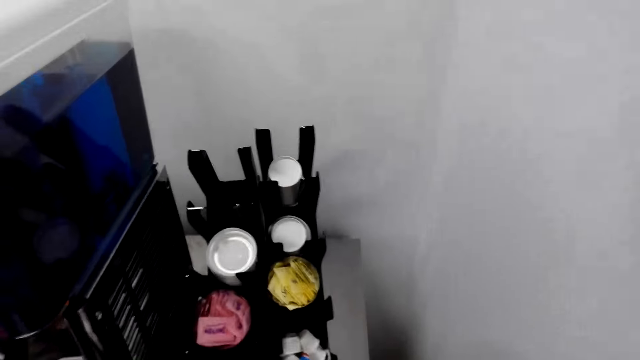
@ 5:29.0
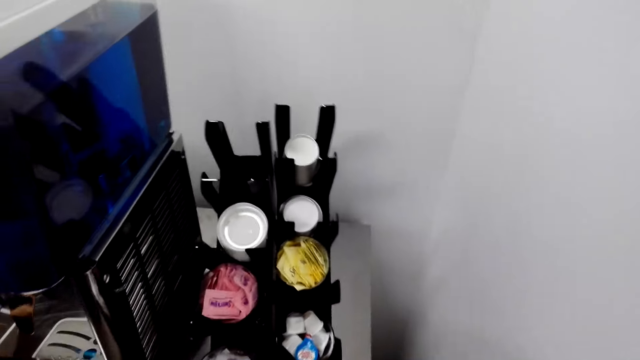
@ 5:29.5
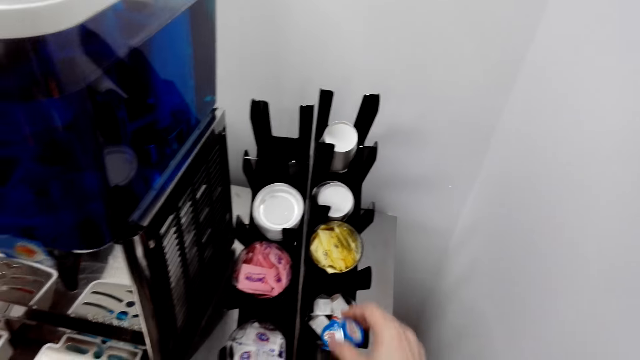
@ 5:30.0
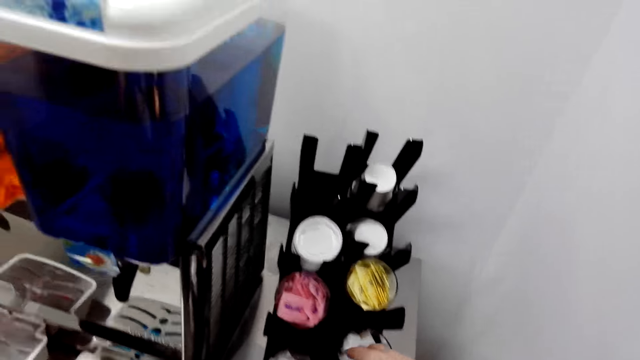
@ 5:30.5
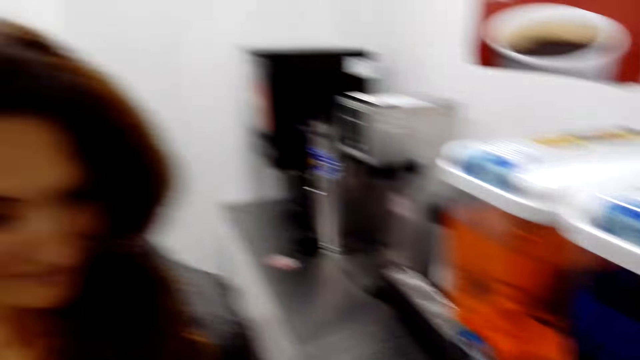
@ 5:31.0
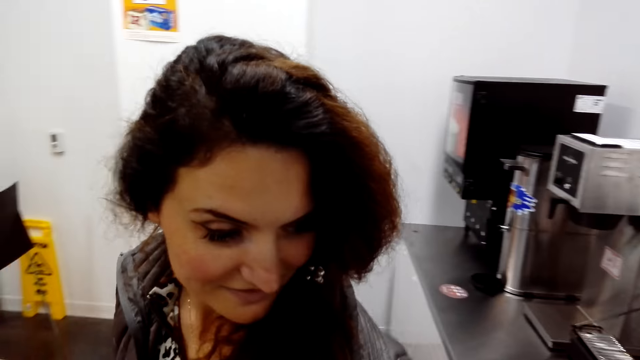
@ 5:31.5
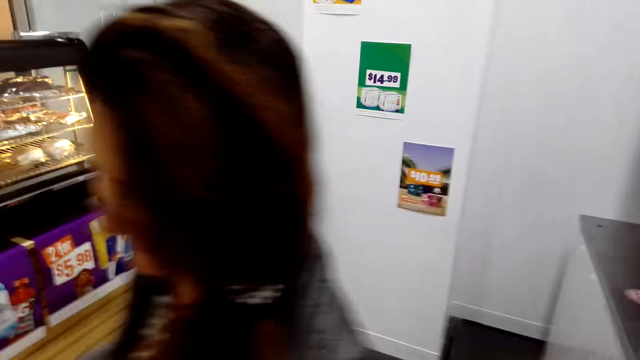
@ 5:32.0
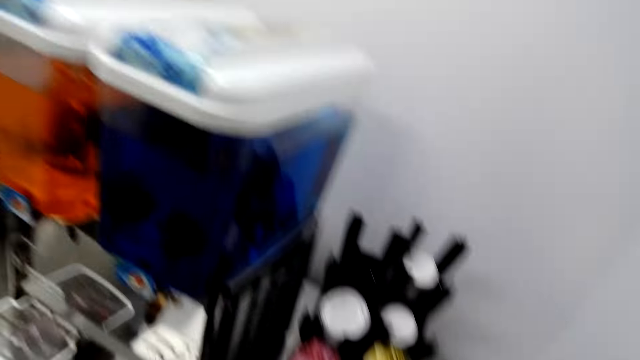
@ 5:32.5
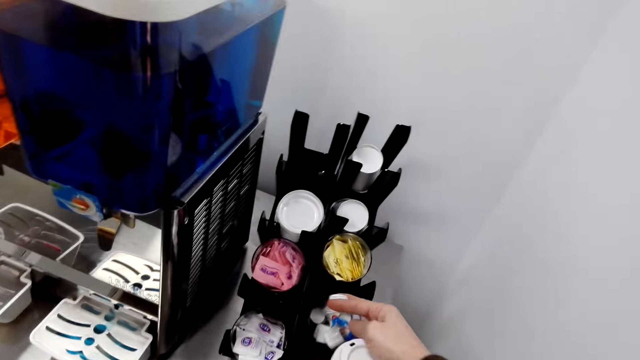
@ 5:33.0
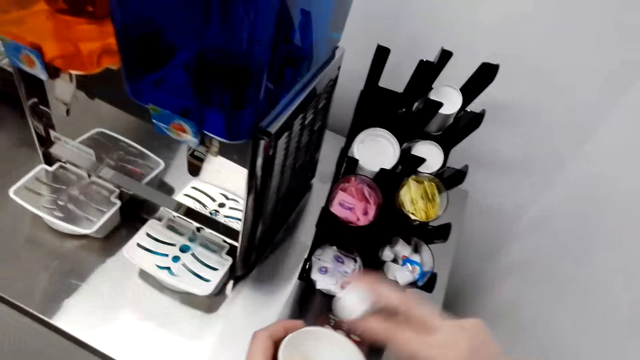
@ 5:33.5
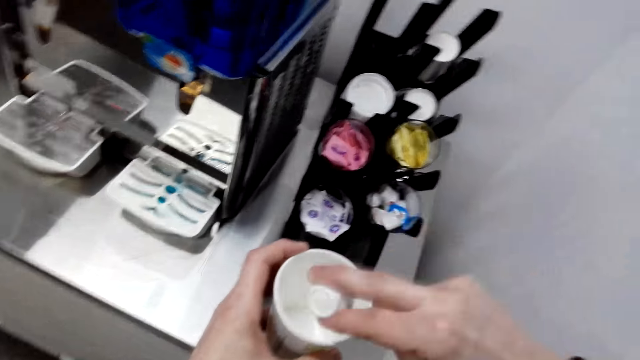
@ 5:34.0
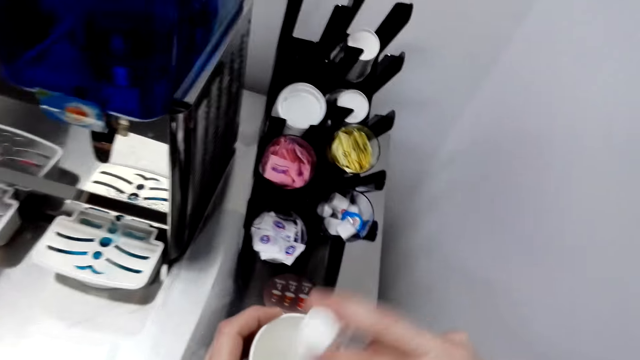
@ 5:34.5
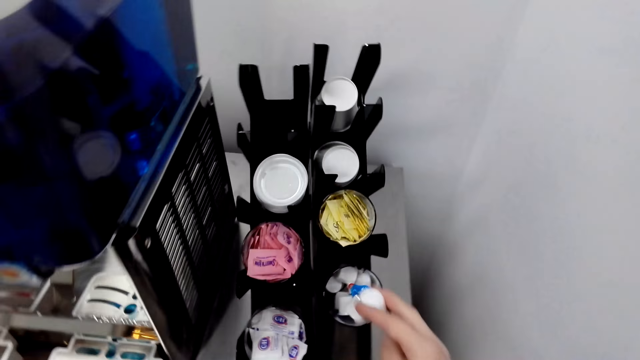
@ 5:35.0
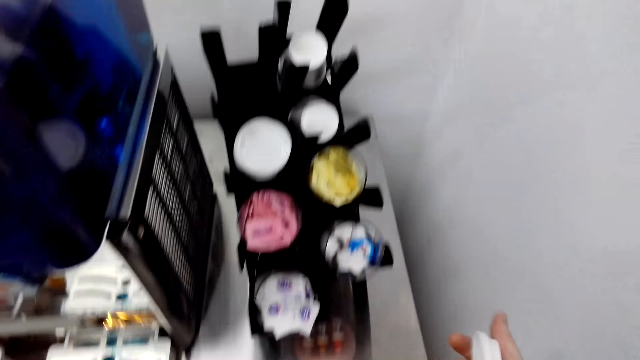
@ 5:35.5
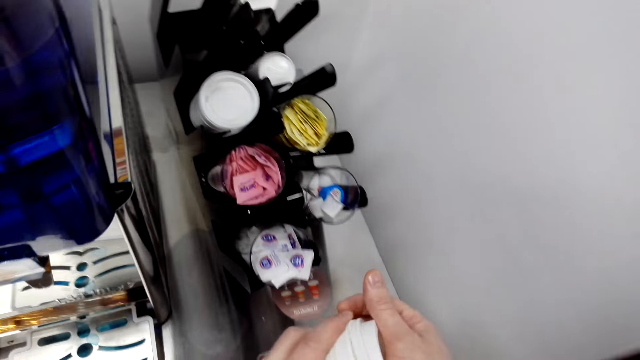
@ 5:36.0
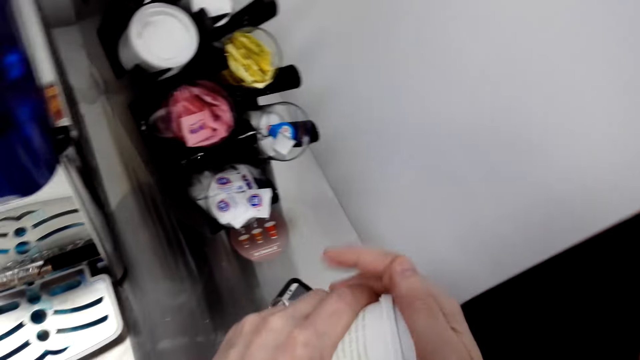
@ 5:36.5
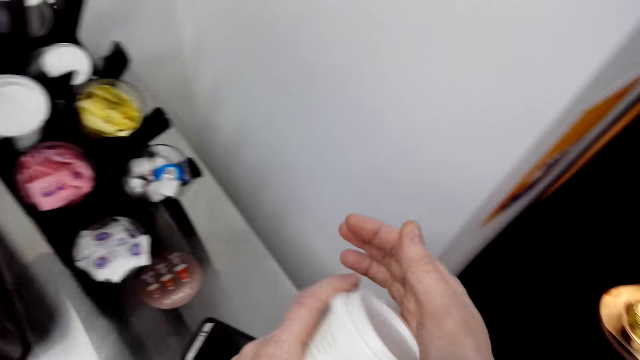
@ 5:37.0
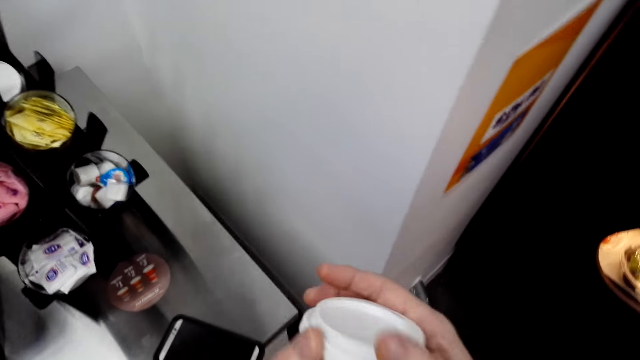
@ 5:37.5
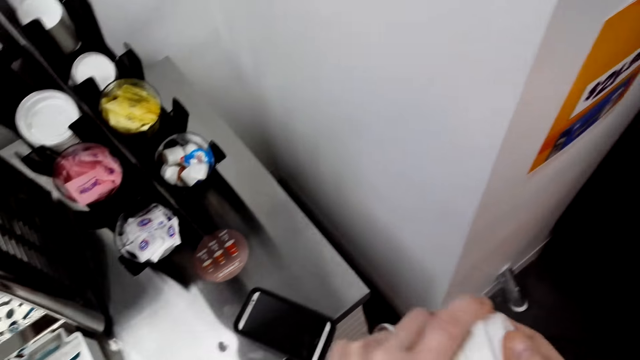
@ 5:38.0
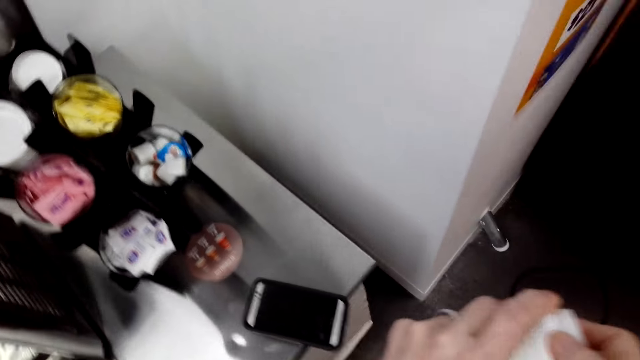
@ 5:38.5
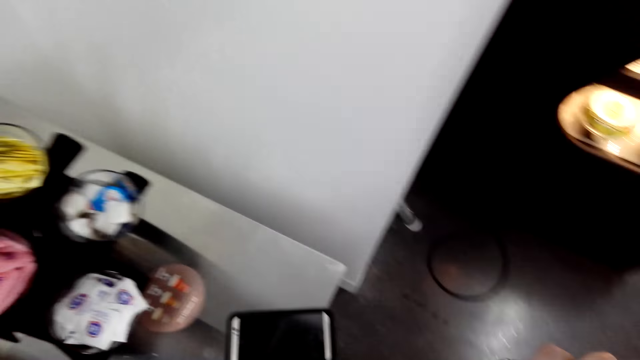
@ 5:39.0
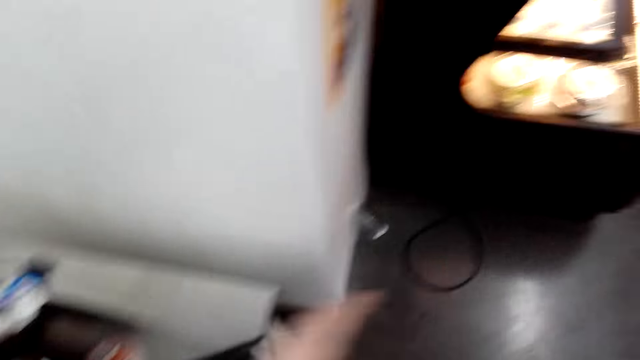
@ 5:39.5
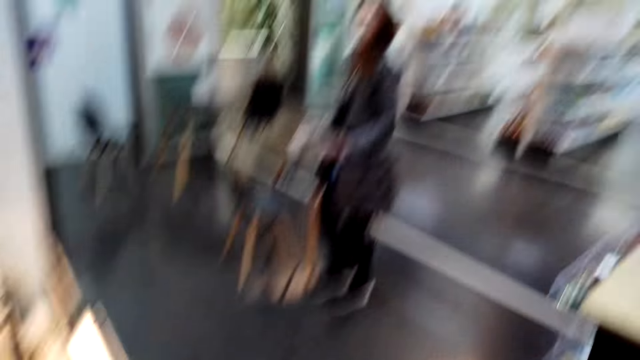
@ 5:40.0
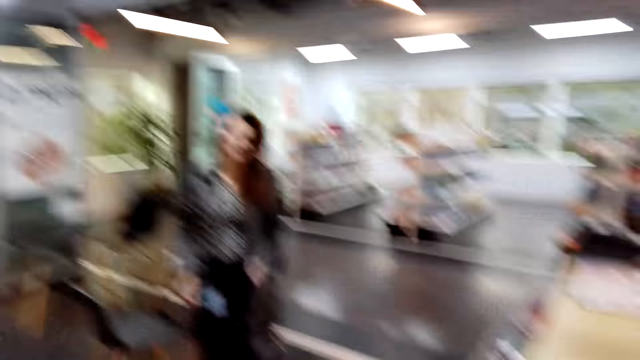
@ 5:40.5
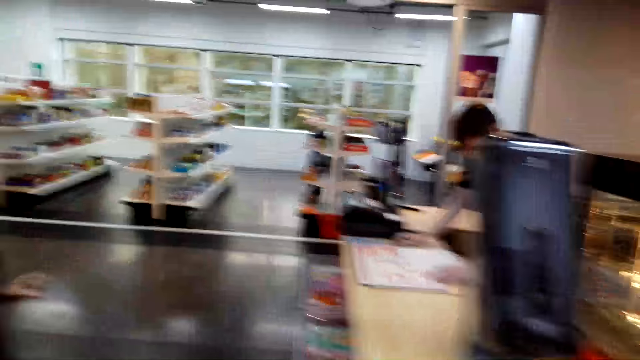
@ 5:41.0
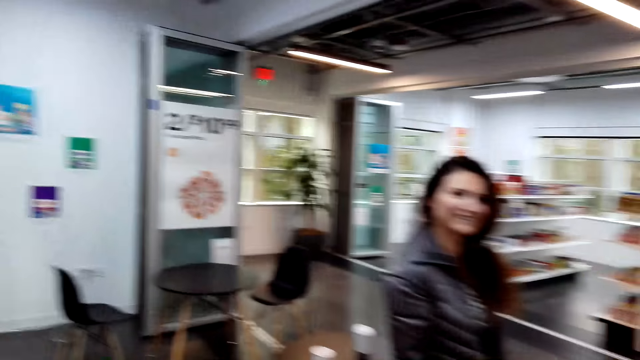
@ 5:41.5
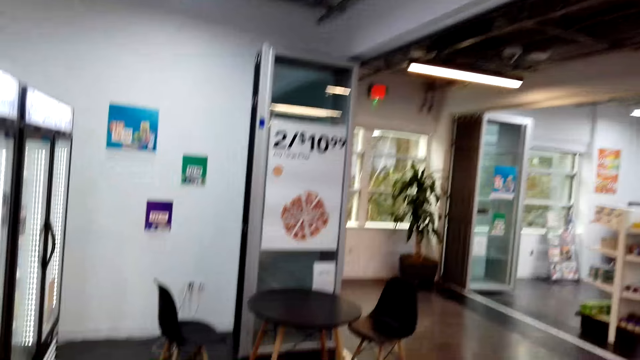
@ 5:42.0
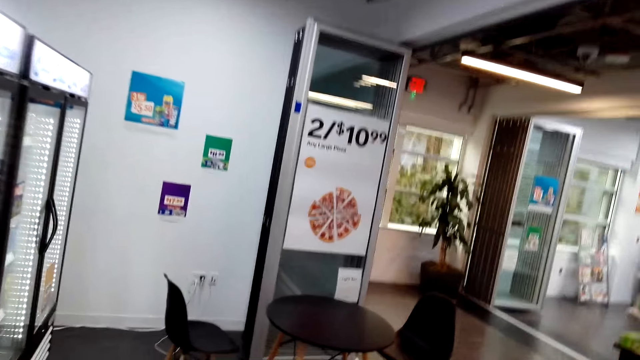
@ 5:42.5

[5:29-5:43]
The camera wearer drops something aside. A woman speaks to the camera wearer. The camera wearer takes the bottle top. They pour something in the coffee cup, move the bottle top to the tin, and cover the coffee cup with a lid. They speak and walk.

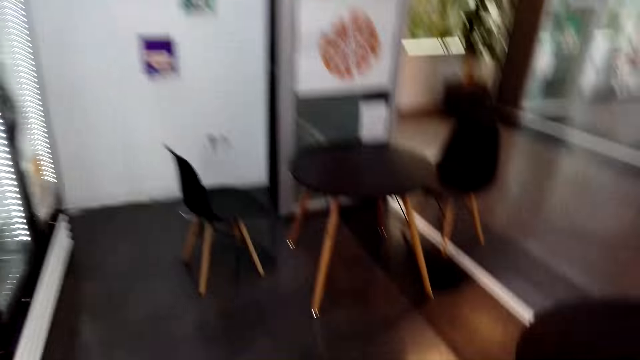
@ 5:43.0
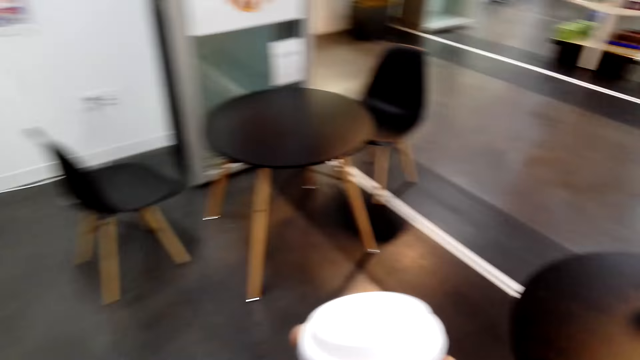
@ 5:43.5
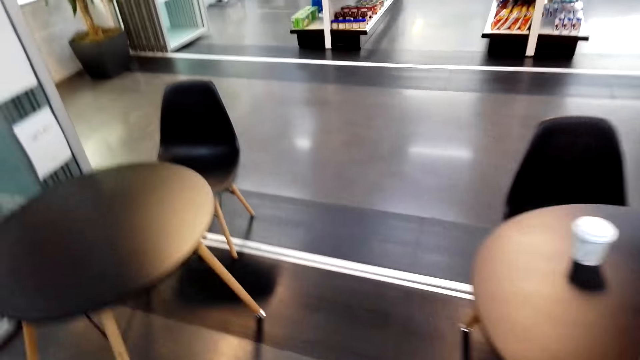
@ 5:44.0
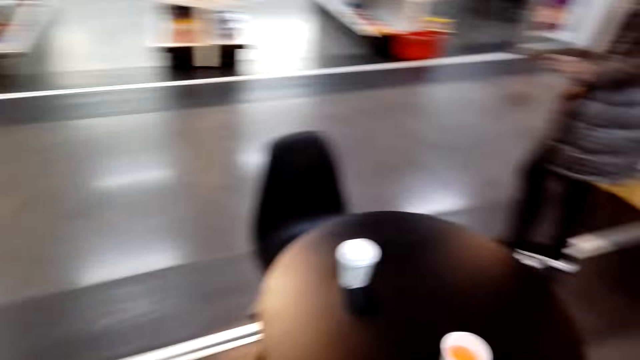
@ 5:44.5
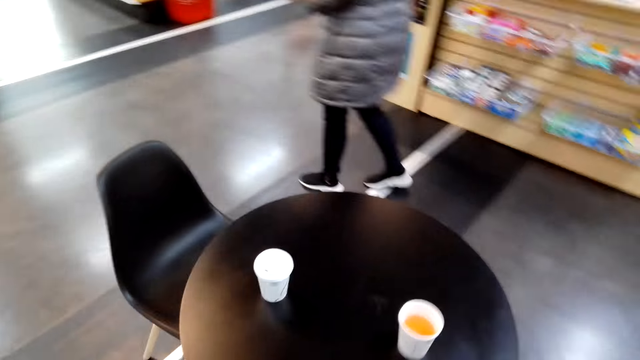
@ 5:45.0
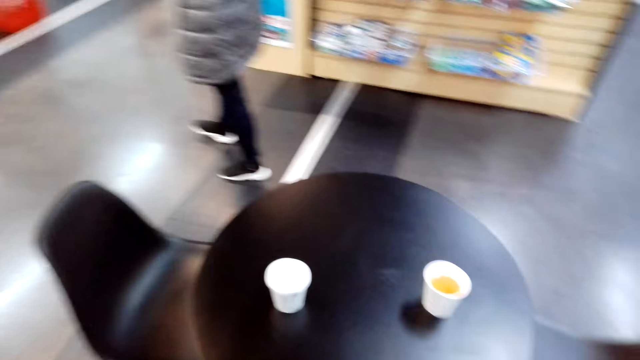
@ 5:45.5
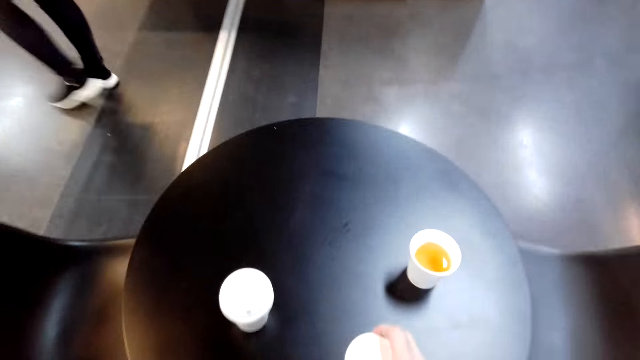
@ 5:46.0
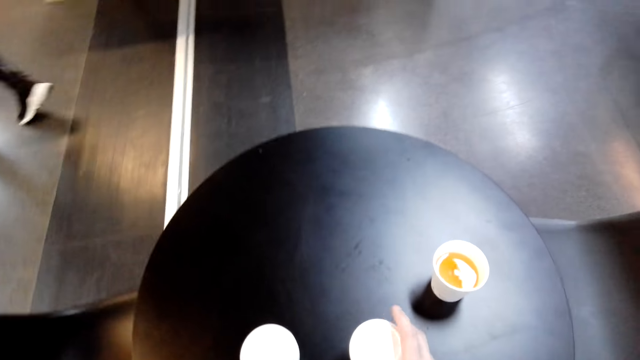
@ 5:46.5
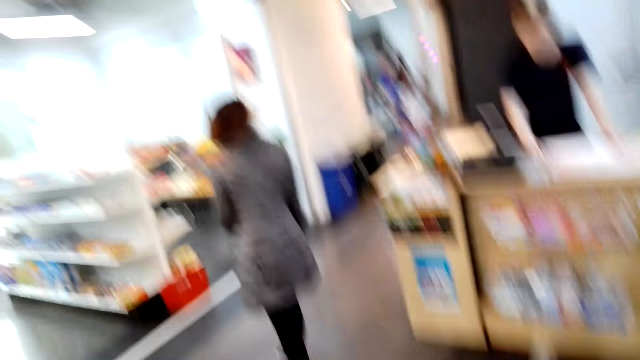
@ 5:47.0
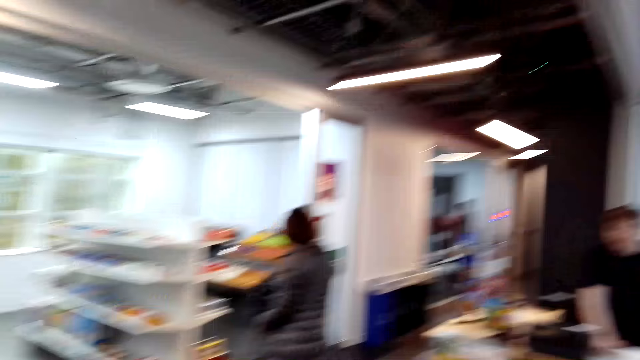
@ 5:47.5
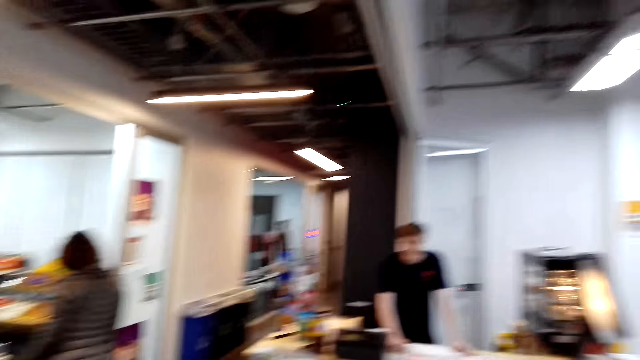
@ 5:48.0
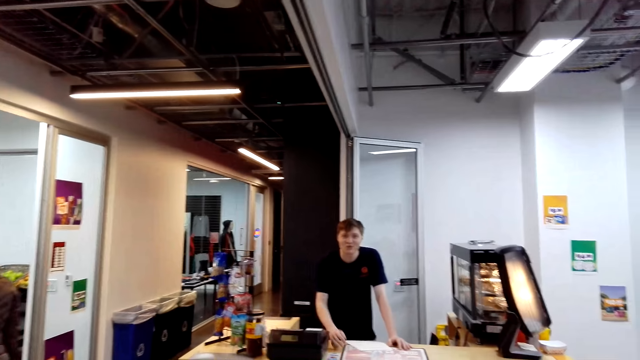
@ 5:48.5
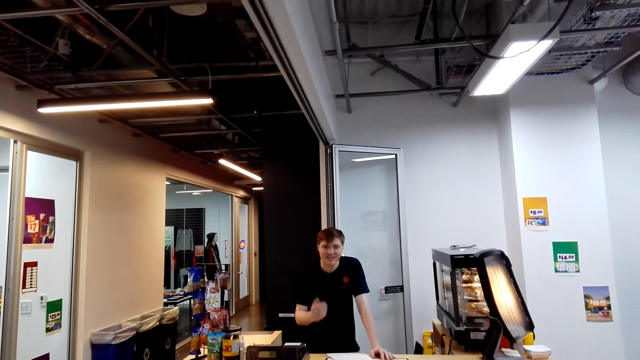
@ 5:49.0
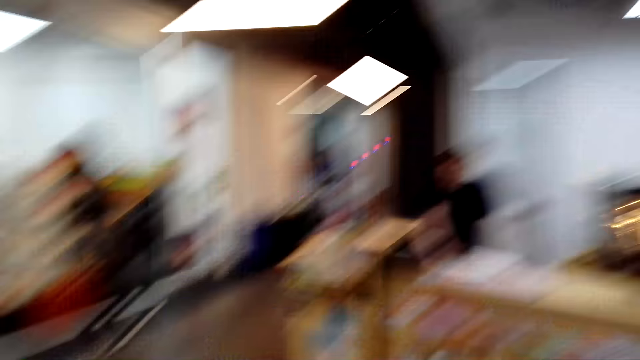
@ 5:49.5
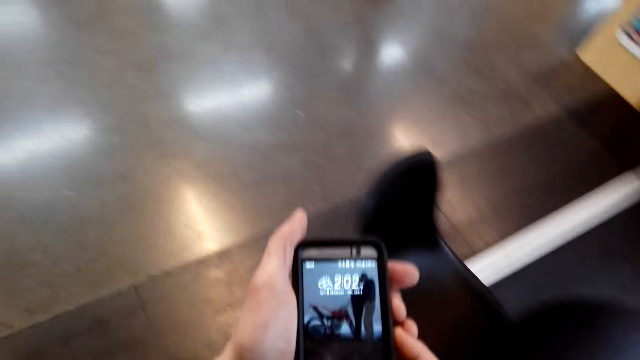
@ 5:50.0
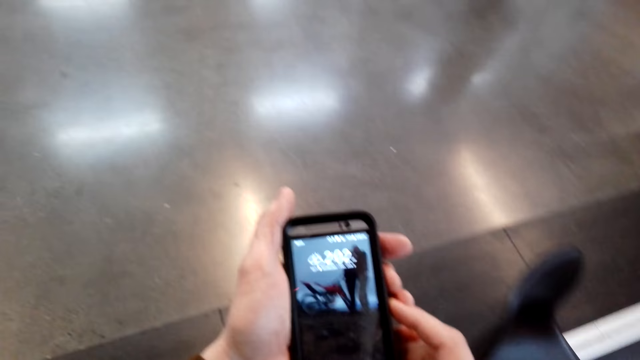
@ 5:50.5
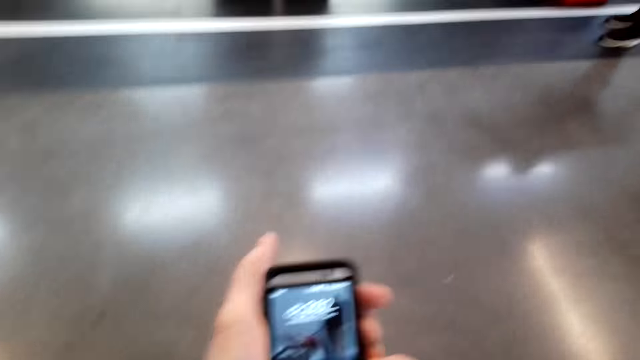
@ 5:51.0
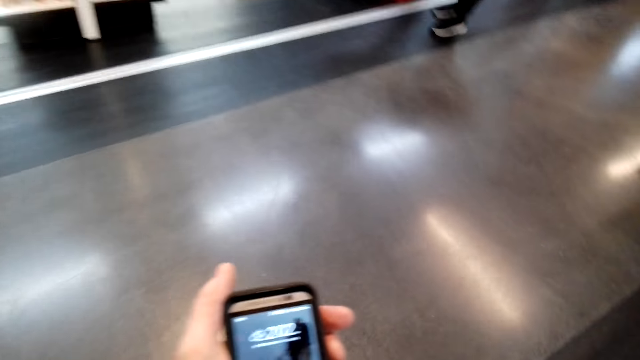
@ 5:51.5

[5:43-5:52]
The camera wearer holds the tin. They place the cup on the table. A cashier moves the hand. The cashier speaks to the camera wearer. The camera wearer uses the phone. They look at their phone.
